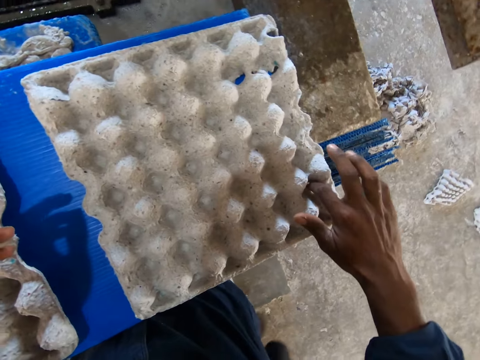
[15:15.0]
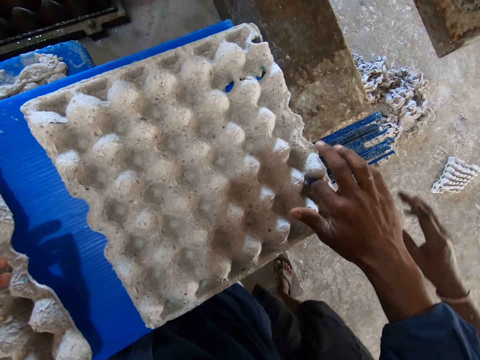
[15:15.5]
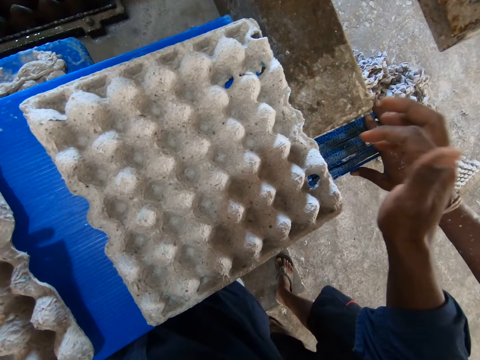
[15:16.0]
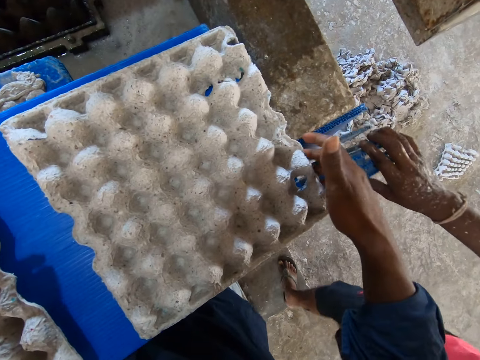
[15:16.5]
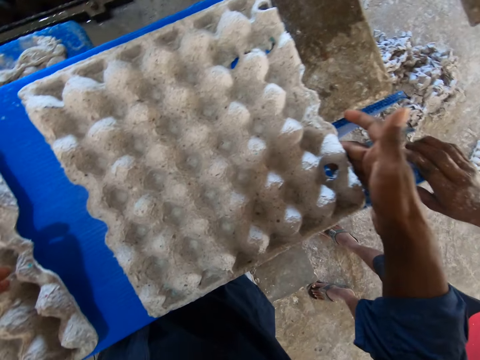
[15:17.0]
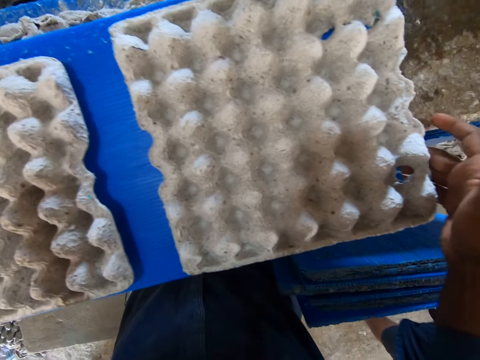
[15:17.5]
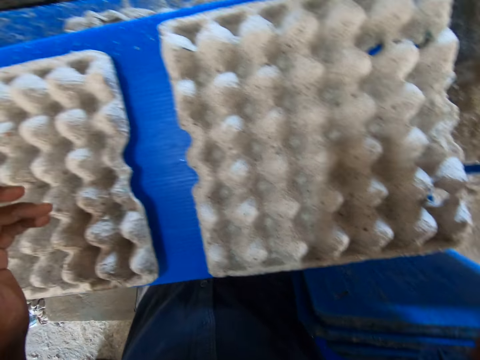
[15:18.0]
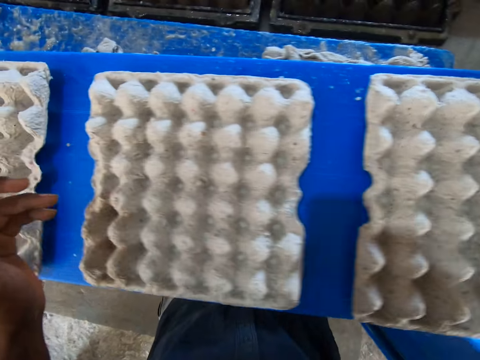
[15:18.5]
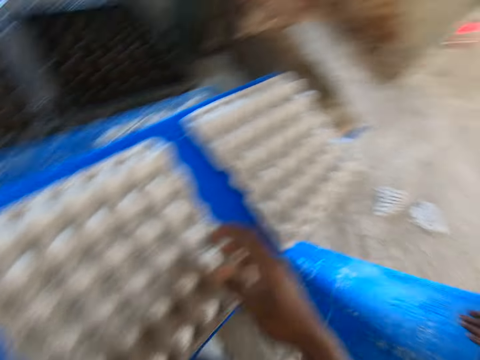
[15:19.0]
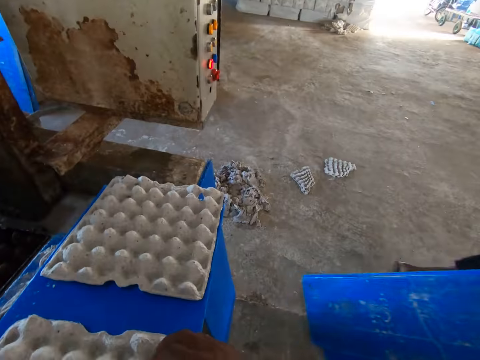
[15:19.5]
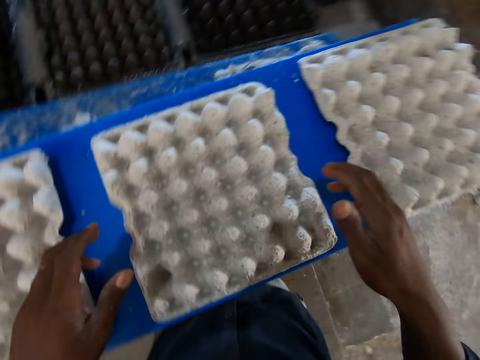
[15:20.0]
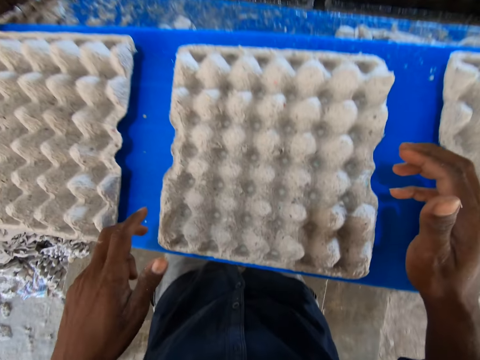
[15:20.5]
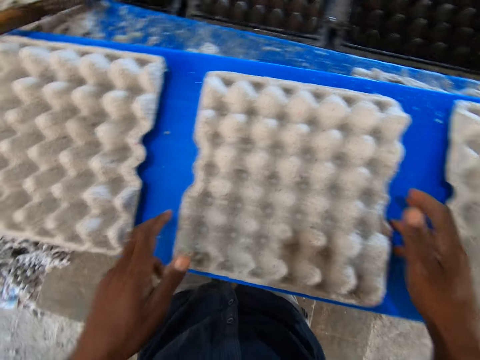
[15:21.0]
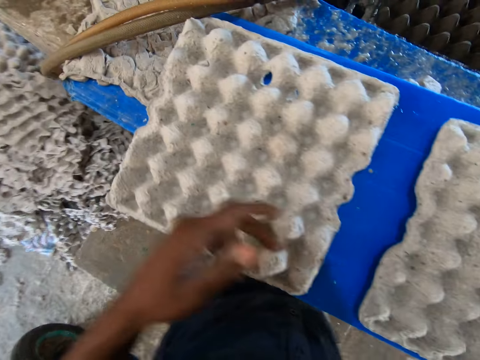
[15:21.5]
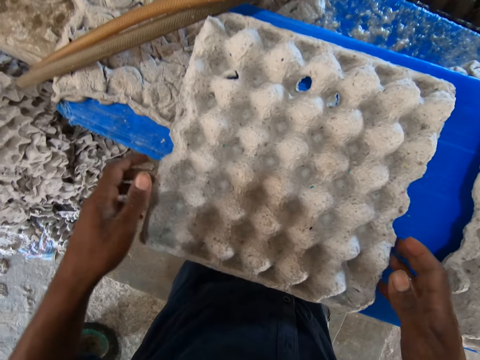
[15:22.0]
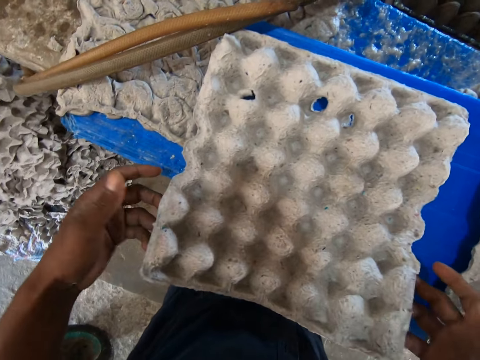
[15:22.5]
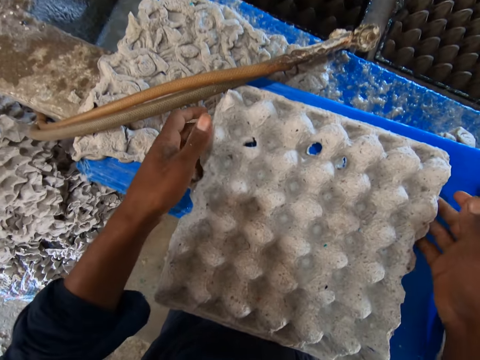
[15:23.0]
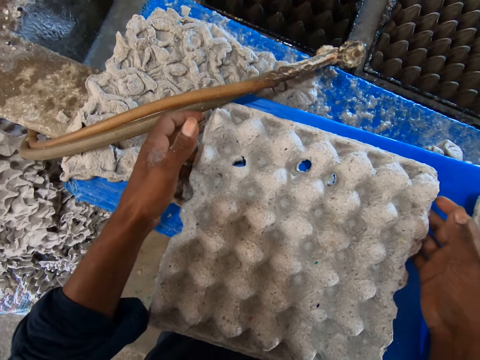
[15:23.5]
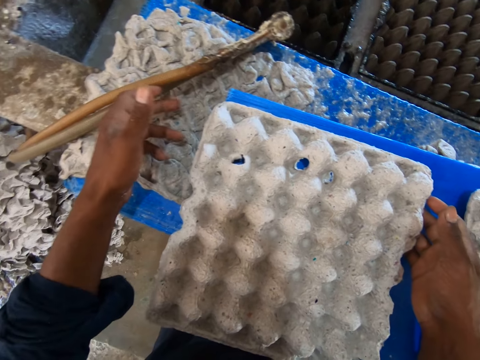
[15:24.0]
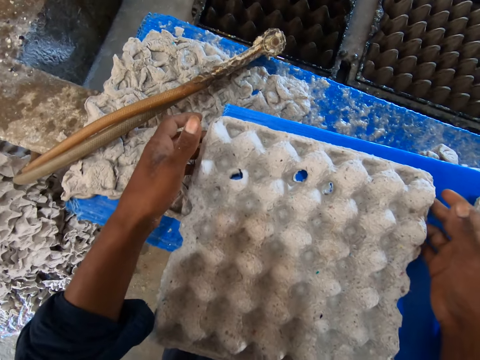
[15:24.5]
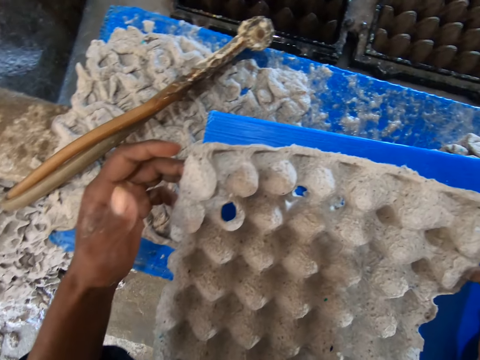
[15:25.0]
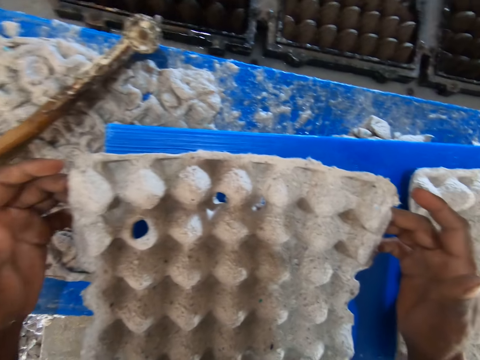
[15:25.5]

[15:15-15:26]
A man takes plastic sheets from the wall with both hands.

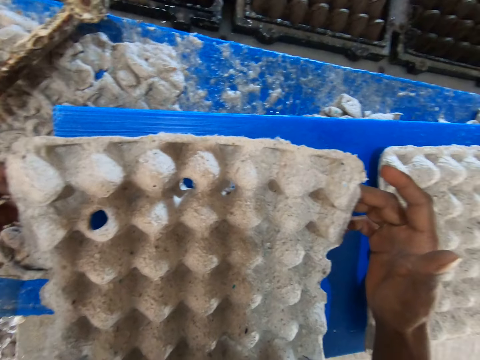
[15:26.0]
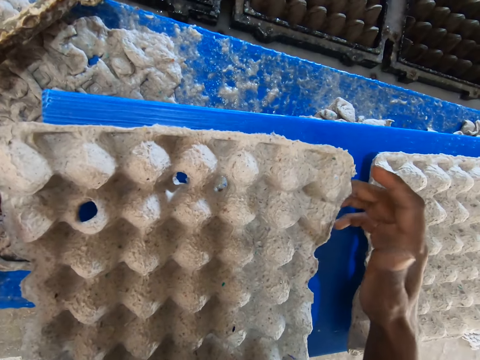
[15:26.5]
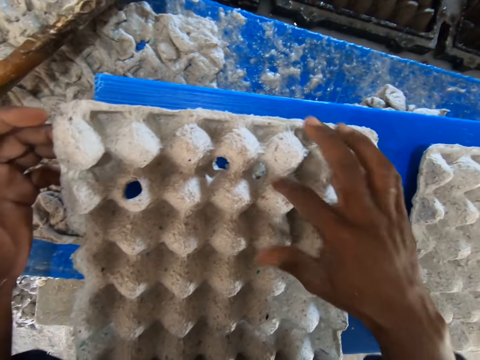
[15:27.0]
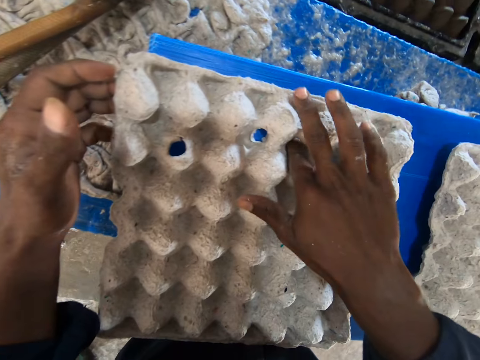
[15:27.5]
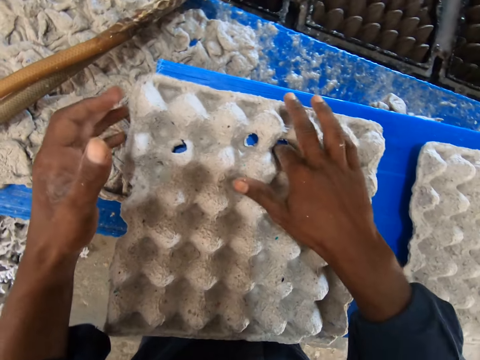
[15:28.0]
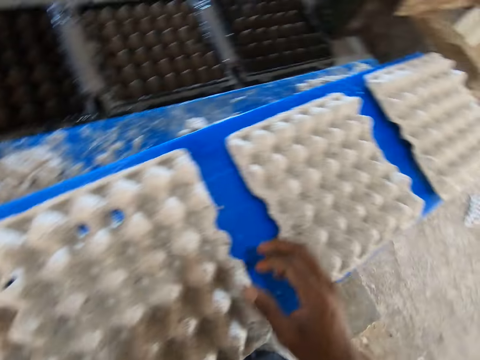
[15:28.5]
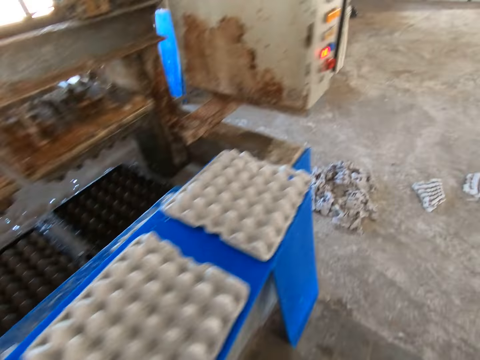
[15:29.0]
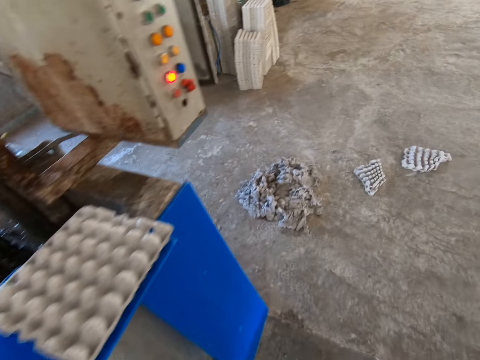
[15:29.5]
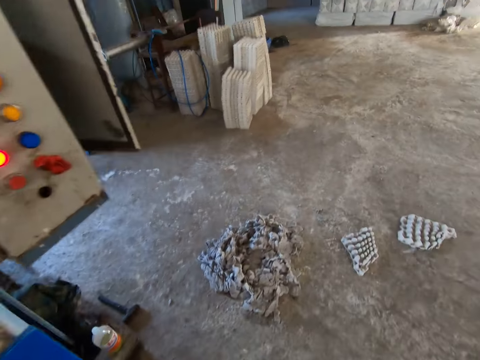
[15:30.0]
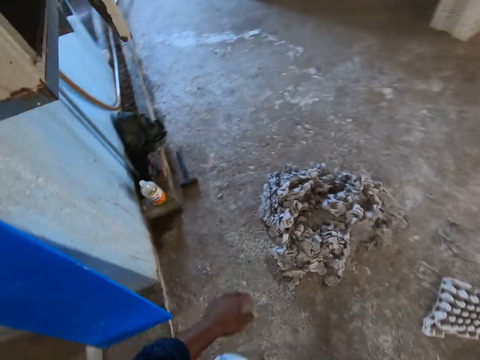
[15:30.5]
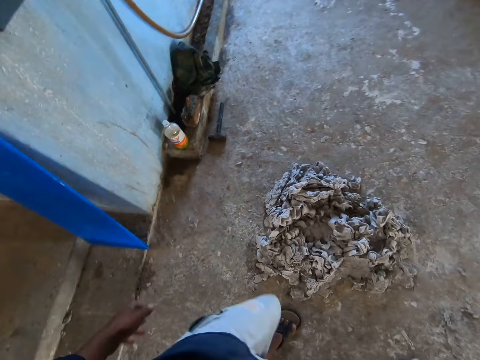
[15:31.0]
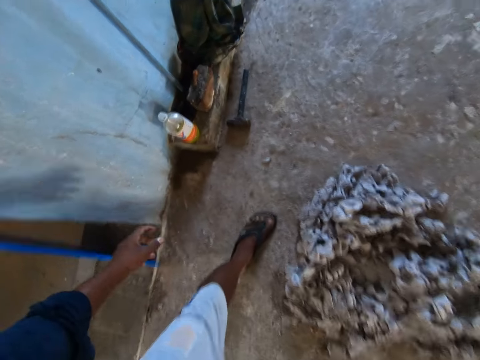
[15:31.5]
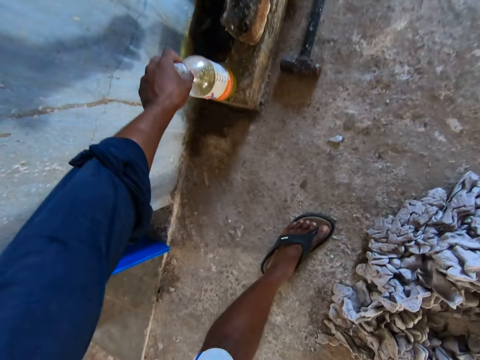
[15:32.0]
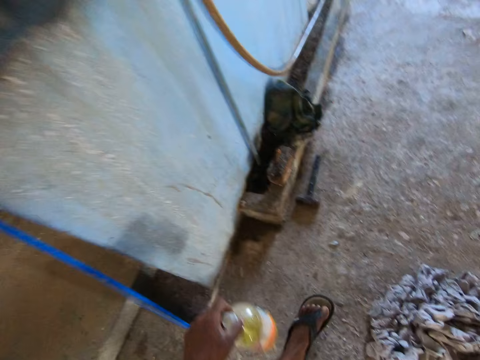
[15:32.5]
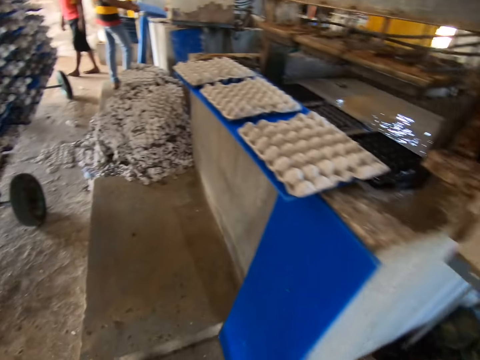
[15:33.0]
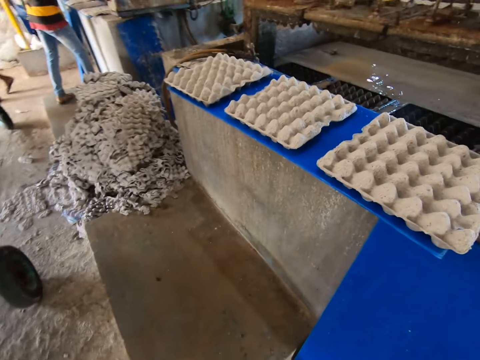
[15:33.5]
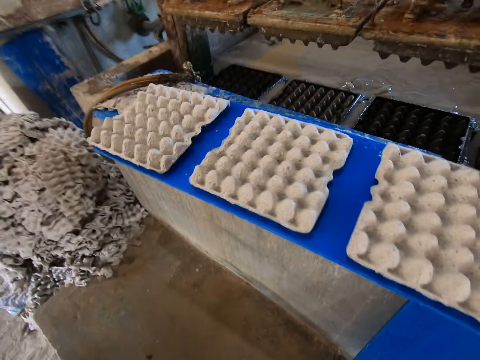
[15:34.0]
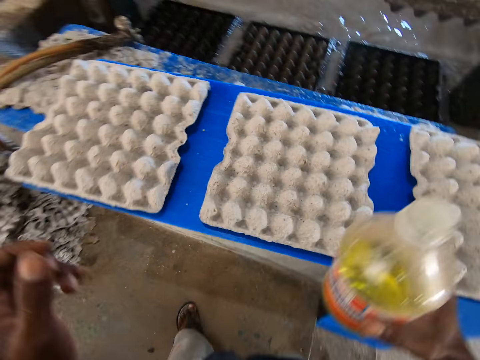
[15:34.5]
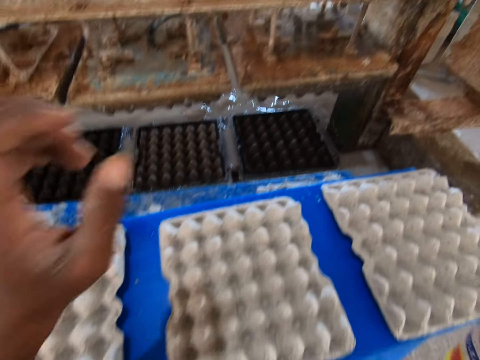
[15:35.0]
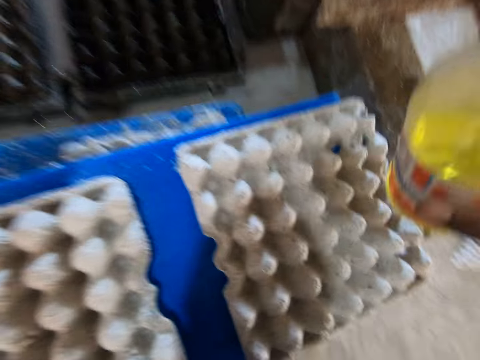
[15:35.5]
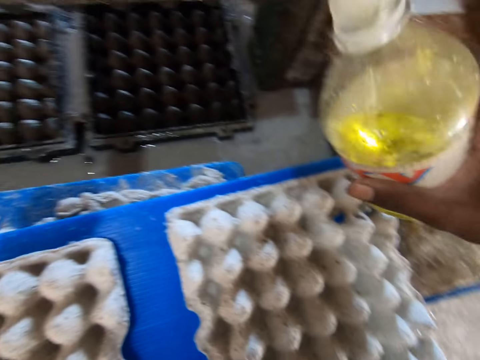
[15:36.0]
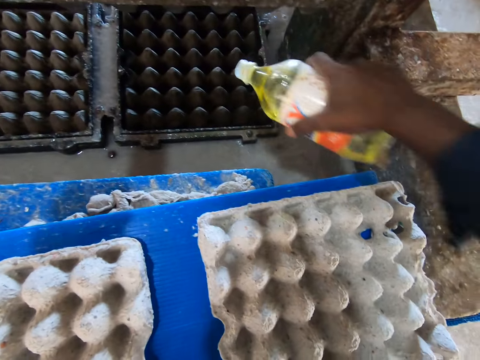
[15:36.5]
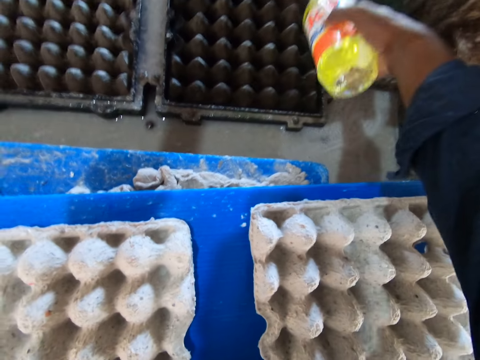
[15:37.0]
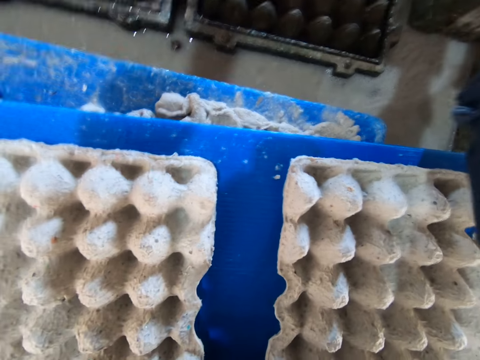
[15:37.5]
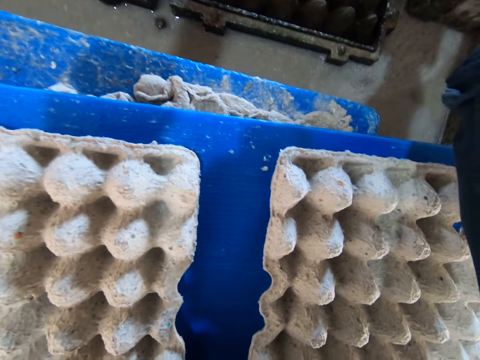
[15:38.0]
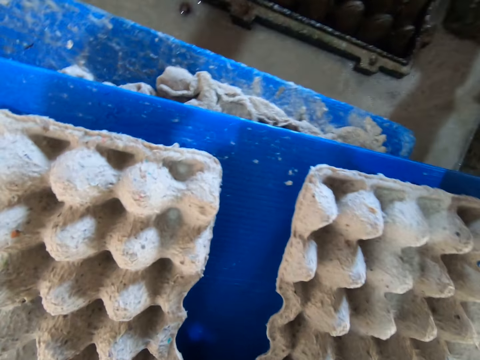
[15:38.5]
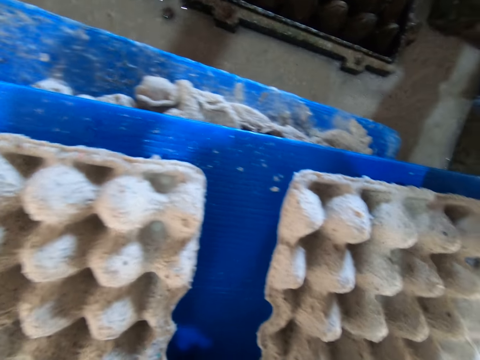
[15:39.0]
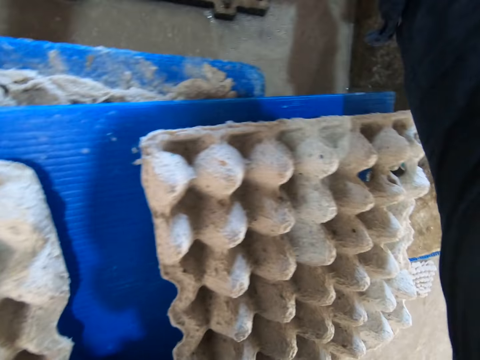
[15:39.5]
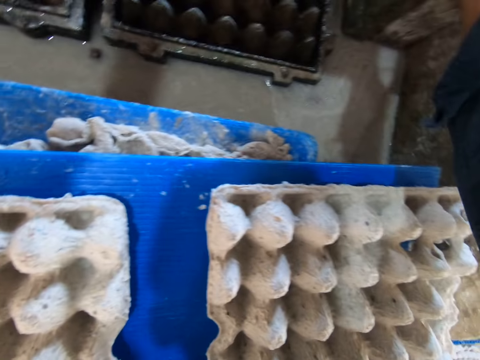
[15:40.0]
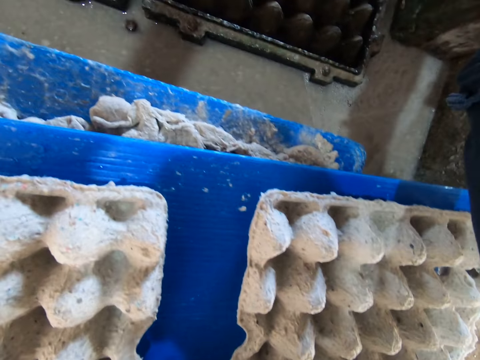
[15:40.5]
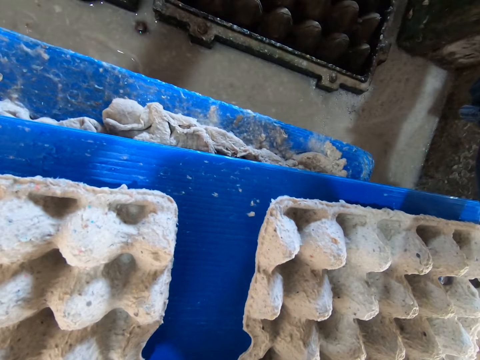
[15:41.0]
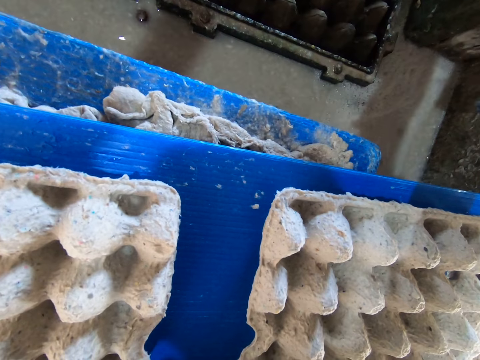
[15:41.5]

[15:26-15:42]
The camera wearer touches the egg crate with his right hand. He walks around. He takes the cleaning acid in a bottle from the floor with his left hand. He pours the acid from the bottle in his right hand on the pulp molding machine or baking tray.
